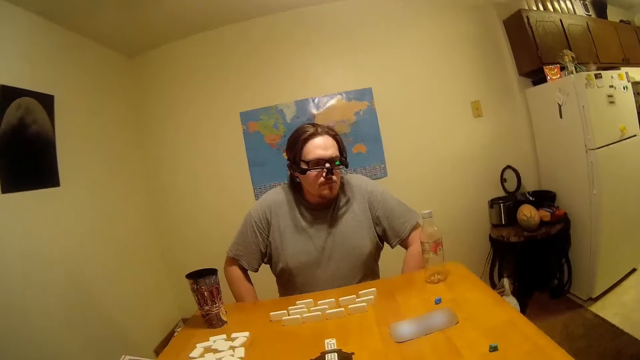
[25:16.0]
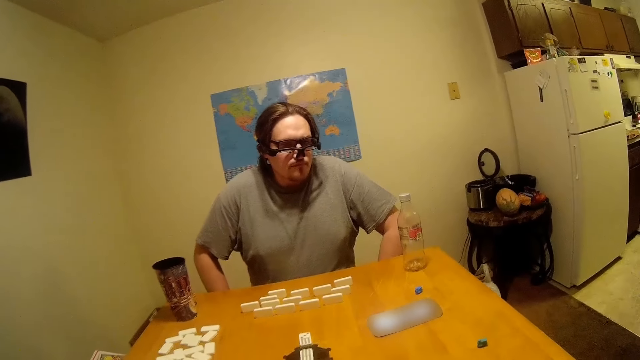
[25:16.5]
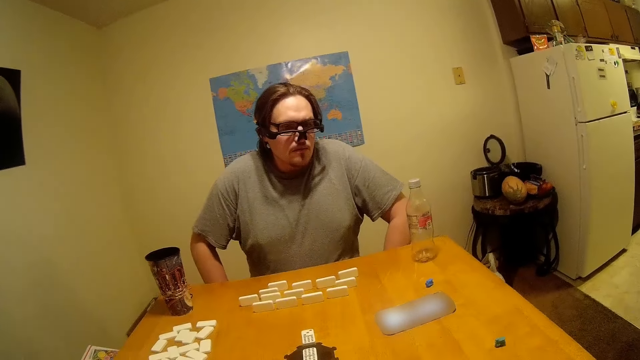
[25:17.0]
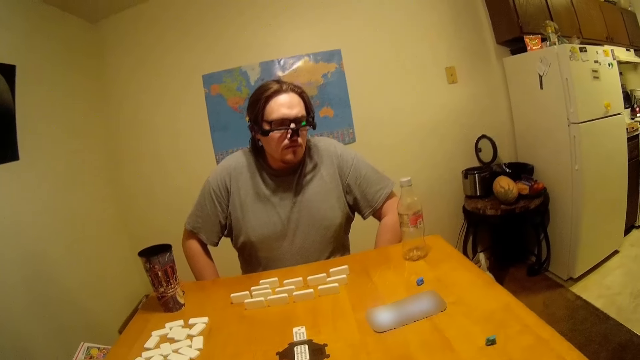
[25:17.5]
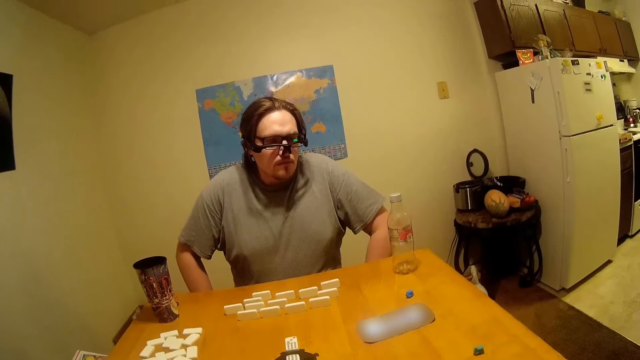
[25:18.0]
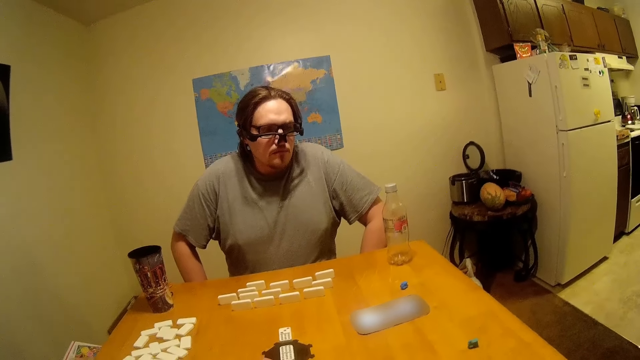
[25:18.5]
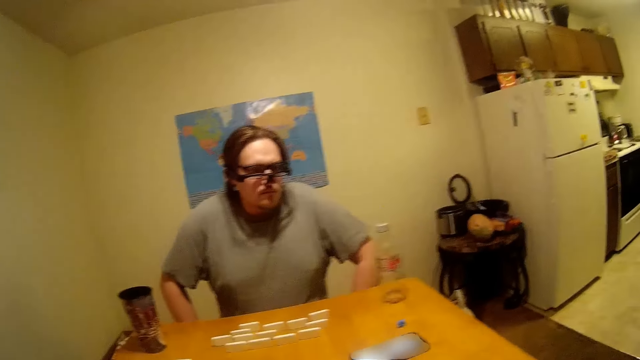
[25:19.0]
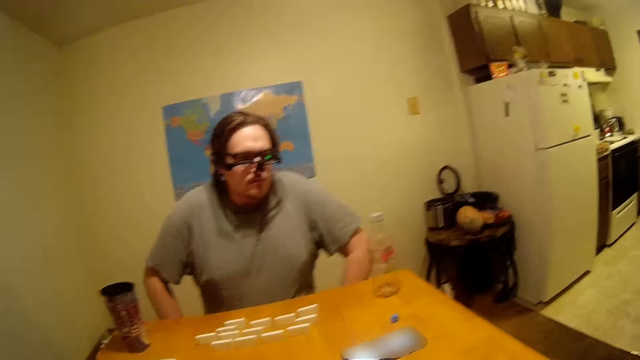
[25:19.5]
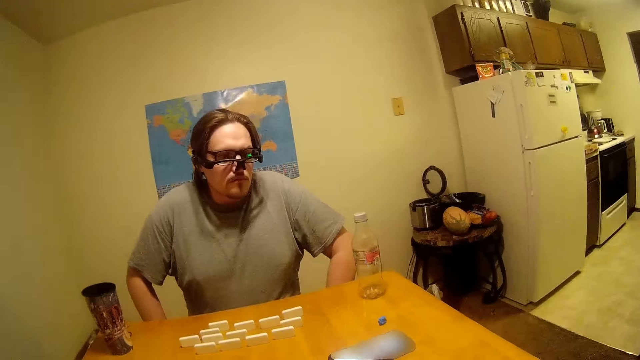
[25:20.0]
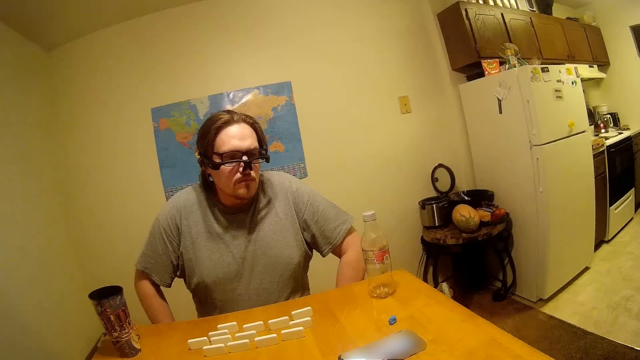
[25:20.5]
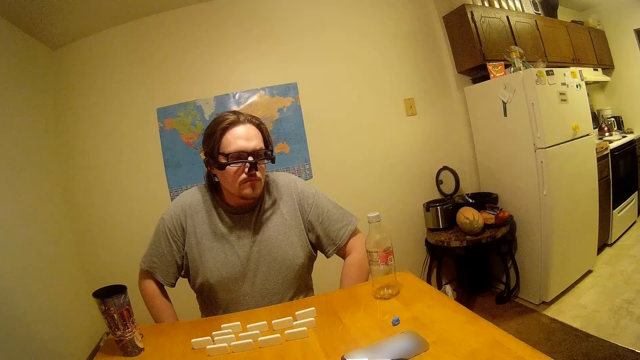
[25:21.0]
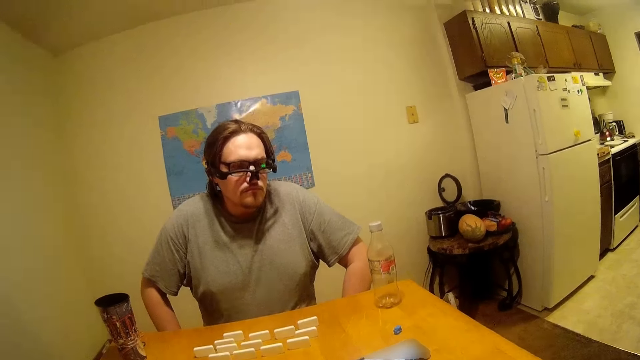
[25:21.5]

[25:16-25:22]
The camera wearer talks. A man listens to the phone instruction. The camera wearer listens to the phone instruction.

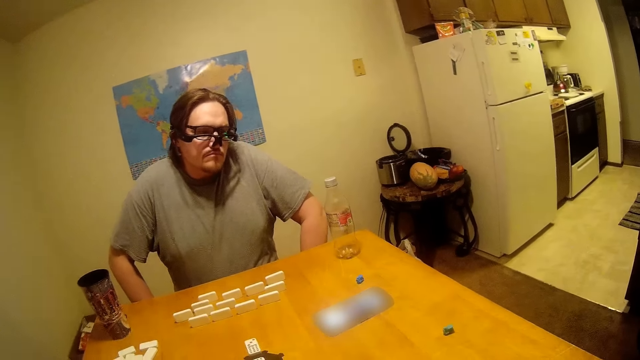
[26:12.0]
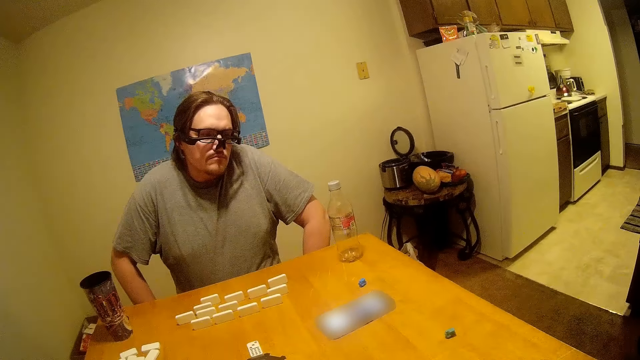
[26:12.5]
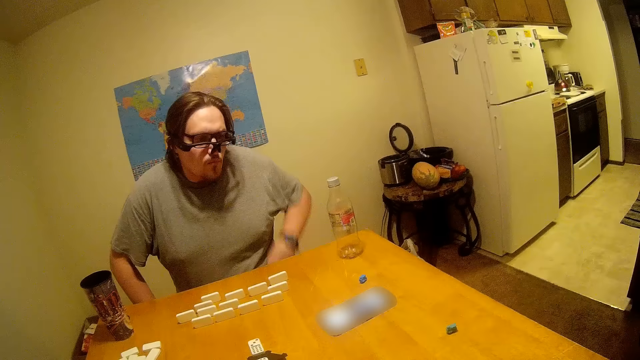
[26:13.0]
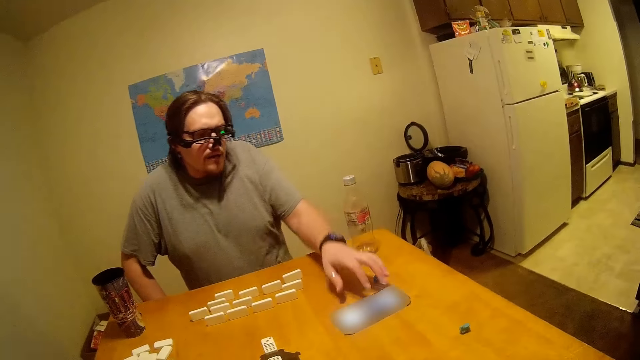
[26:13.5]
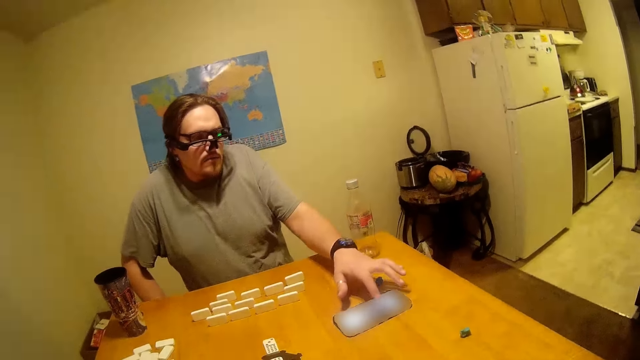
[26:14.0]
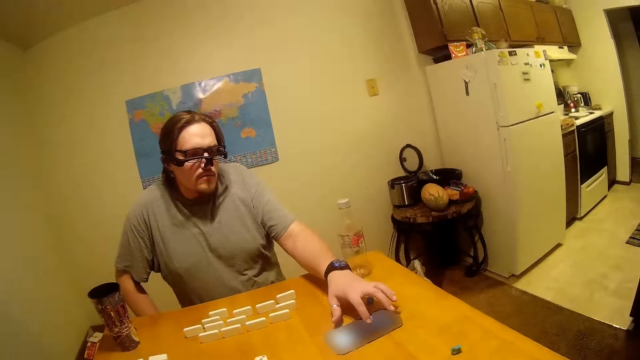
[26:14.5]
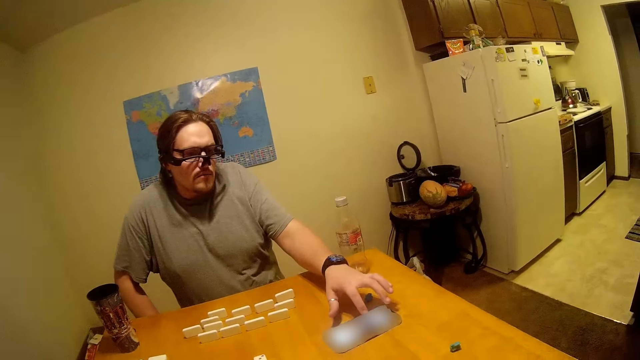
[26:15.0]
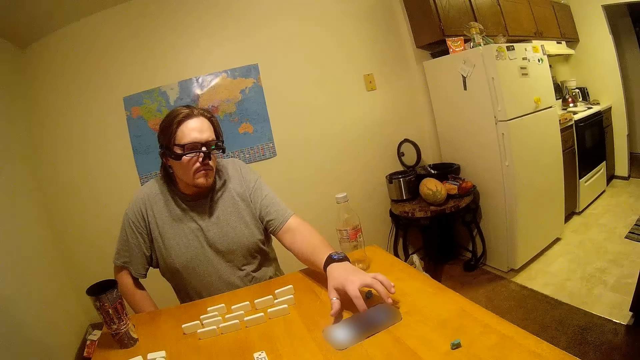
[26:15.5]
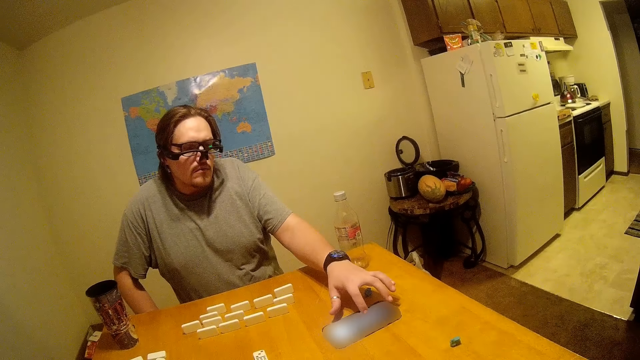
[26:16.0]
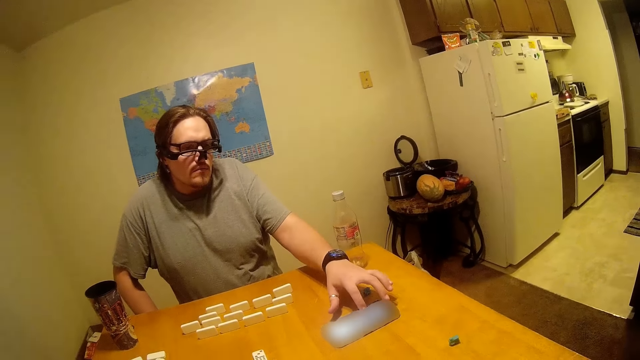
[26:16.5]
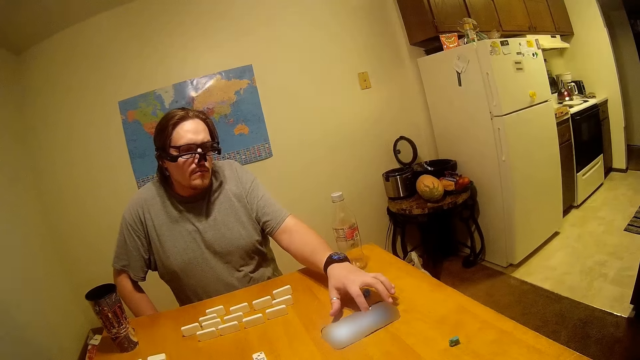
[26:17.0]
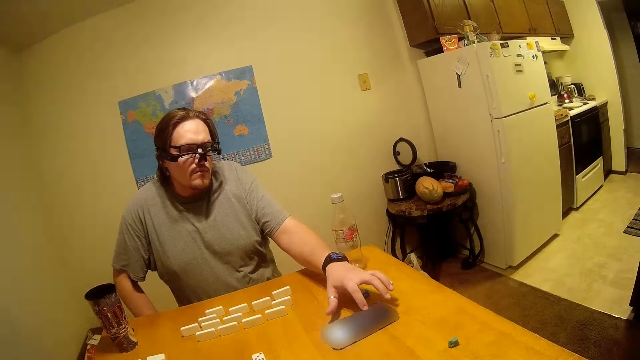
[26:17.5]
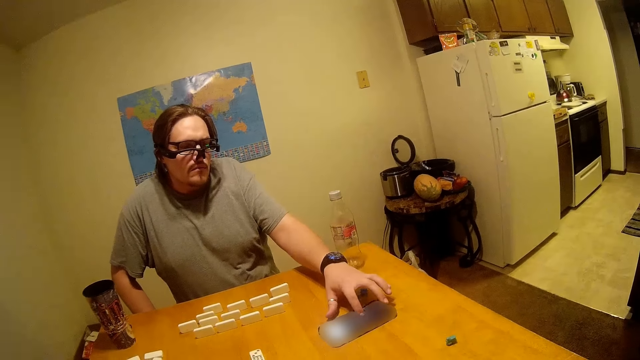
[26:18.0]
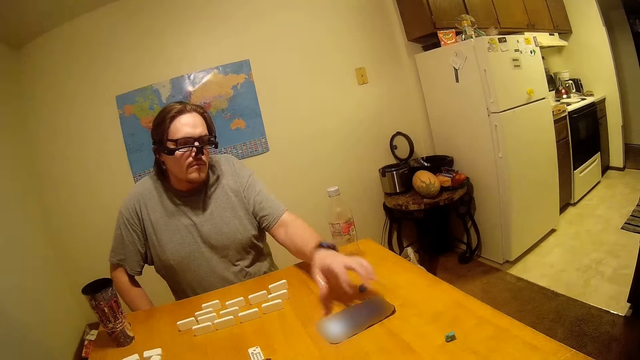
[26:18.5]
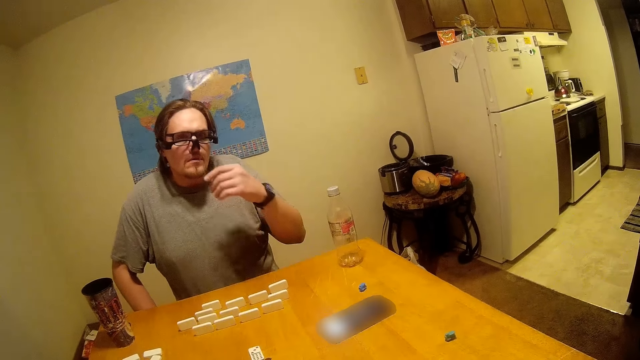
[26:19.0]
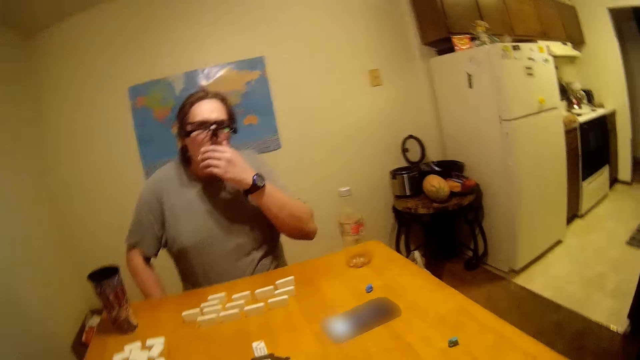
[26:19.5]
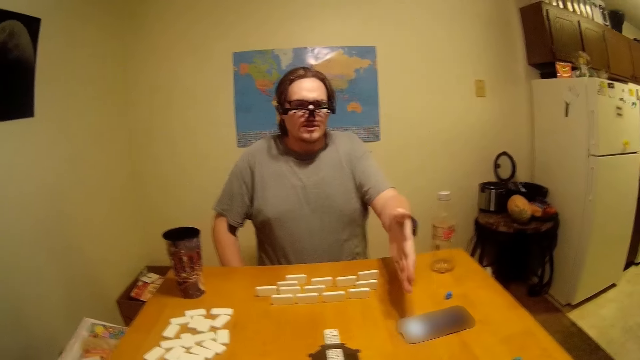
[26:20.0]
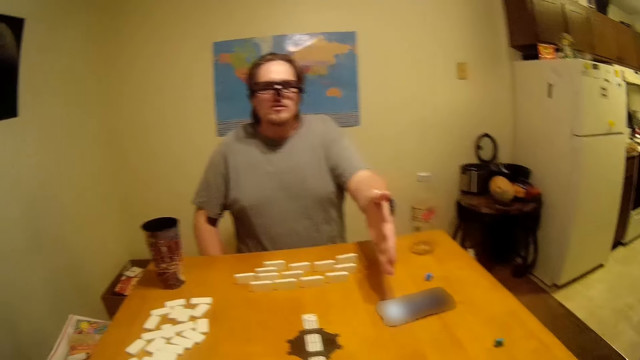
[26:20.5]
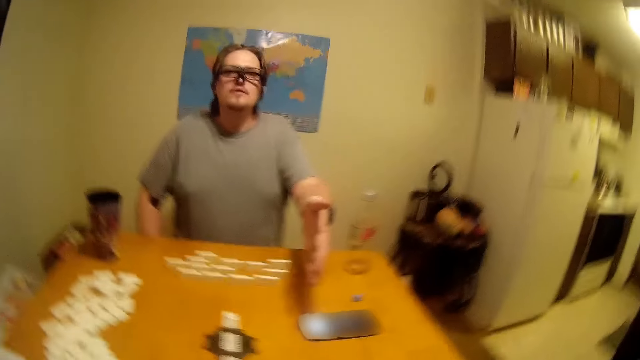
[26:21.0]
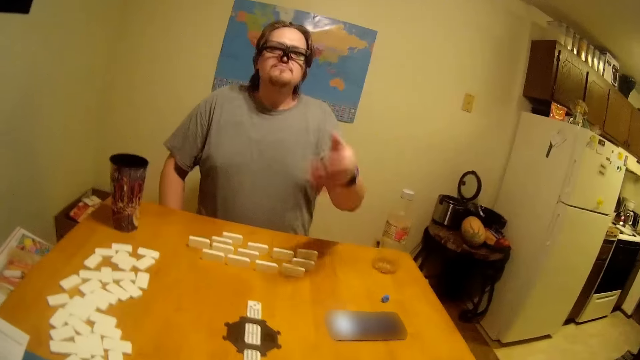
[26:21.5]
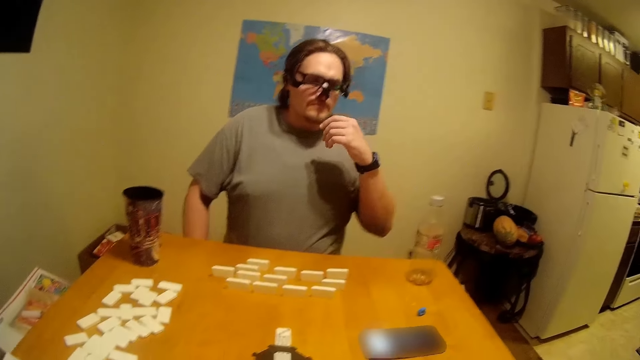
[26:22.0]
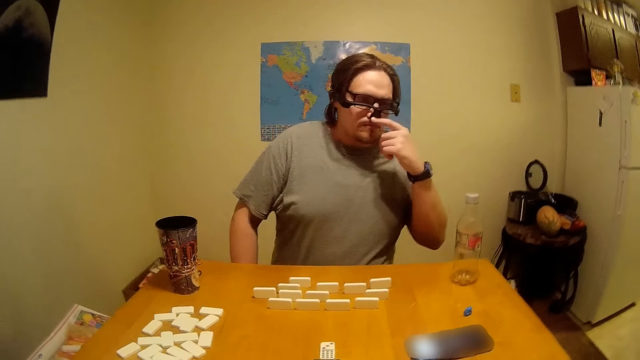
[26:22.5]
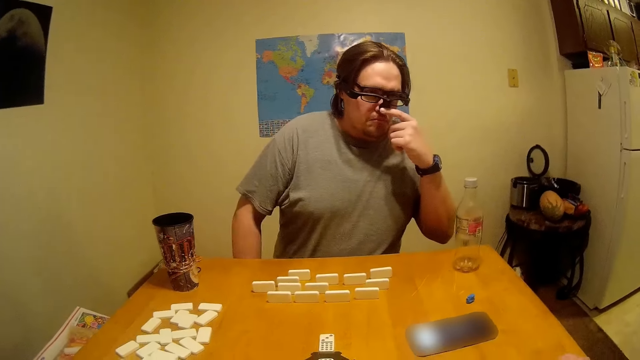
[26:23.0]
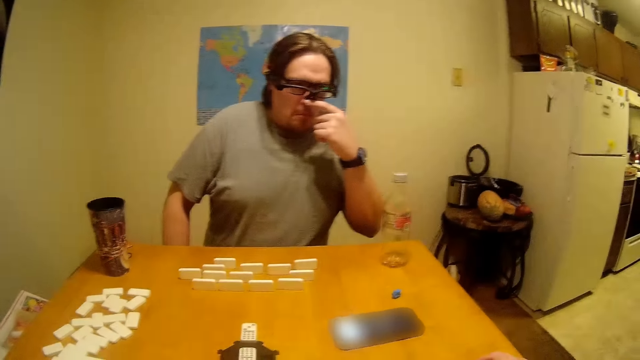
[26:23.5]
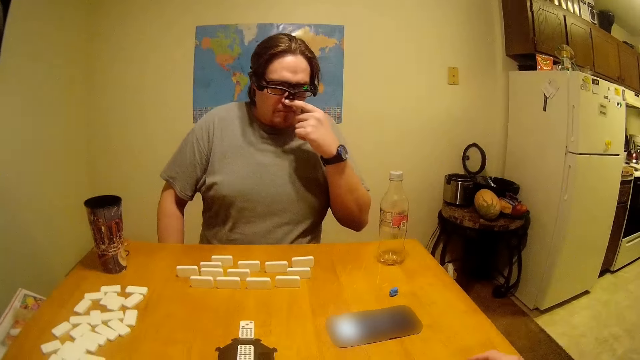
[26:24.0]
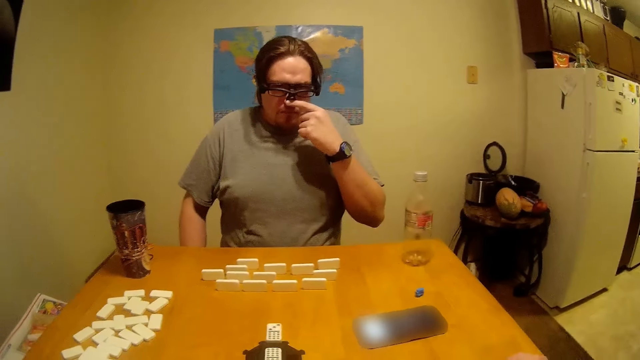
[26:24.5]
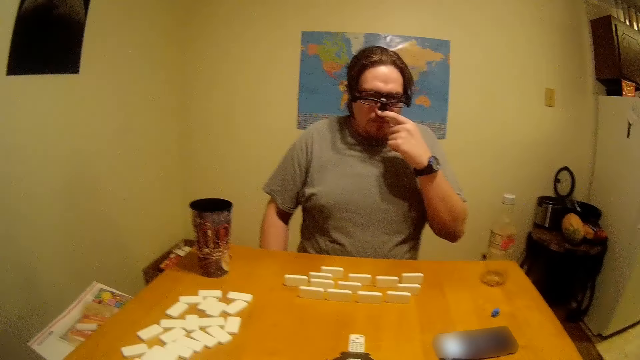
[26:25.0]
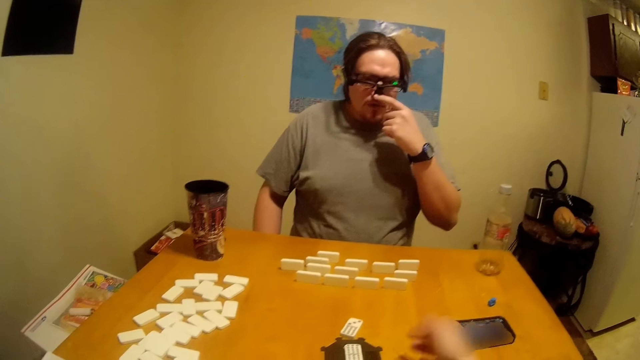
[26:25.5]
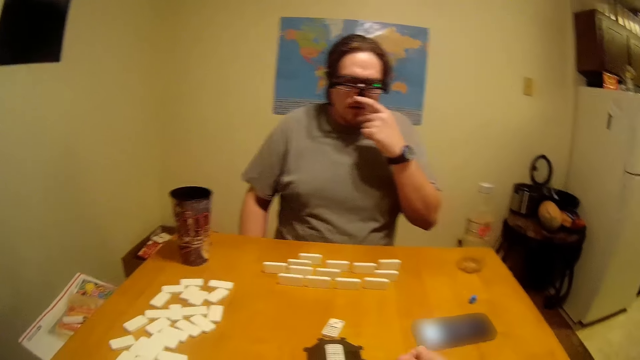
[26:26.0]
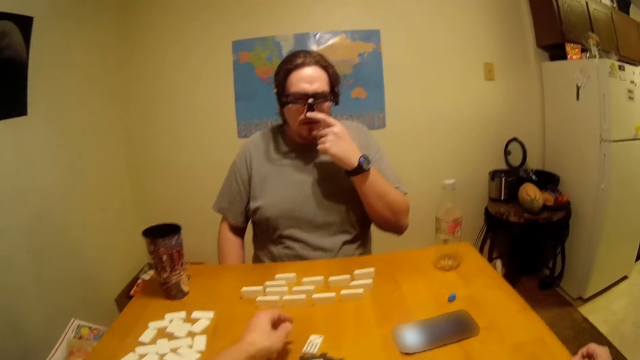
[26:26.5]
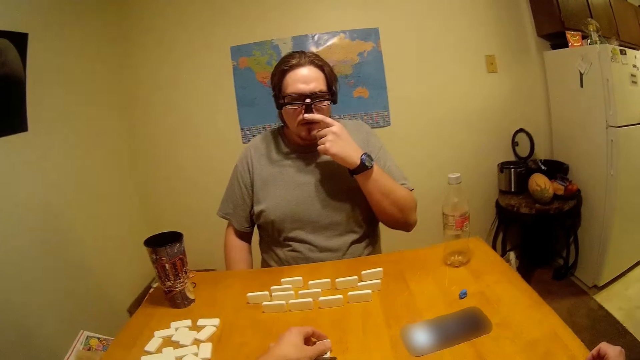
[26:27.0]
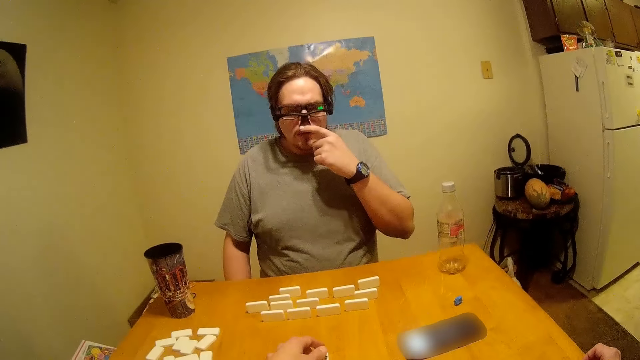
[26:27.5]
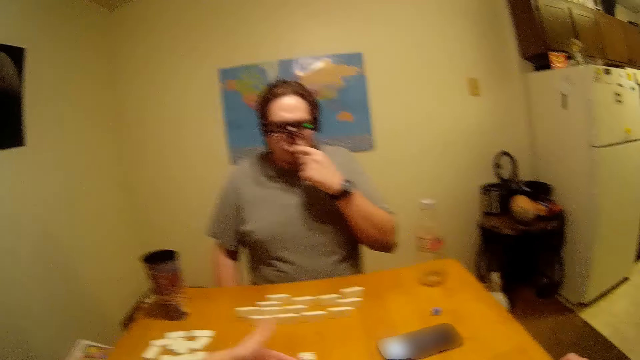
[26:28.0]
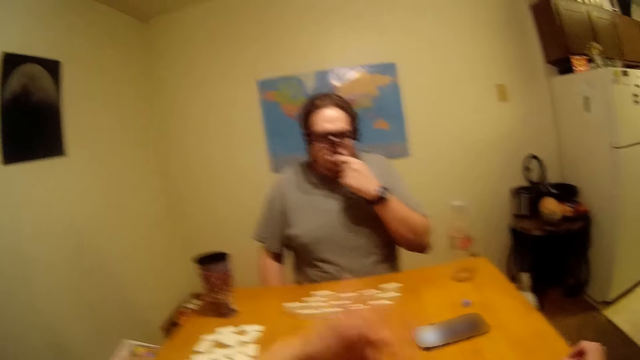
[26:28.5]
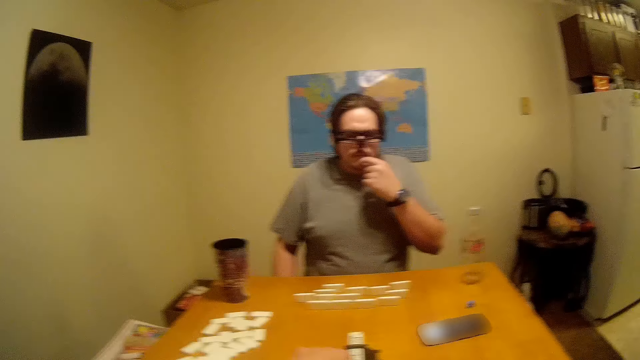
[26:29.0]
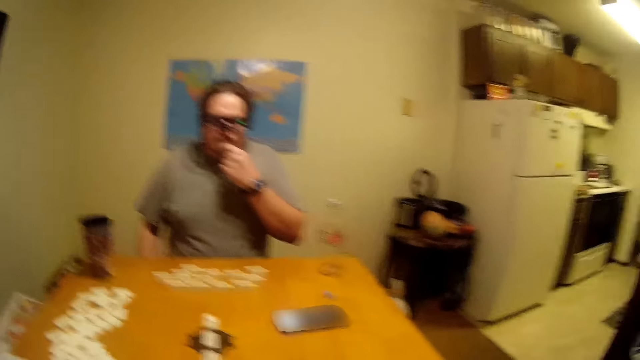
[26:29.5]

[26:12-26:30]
A man talks and touches the phone screen. The man uses the phone. The man stops touching the phone screen. The man moves his hand. The camera wearer talks to the man. The man talks to the camera wearer. The camera wearer talks to the man. The man touches his nose with the left hand finger and looks at the phone. The man holds his nose. The camera wearer talks to the man. They move their hand. They touch the dominoes on the table. They talk to the man.
